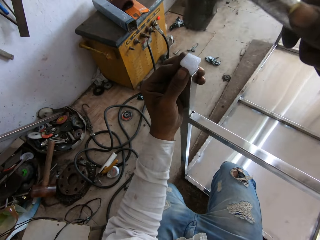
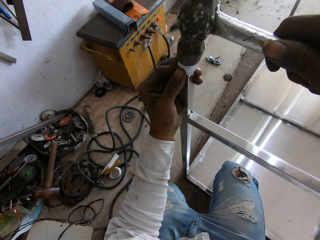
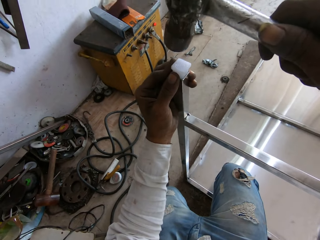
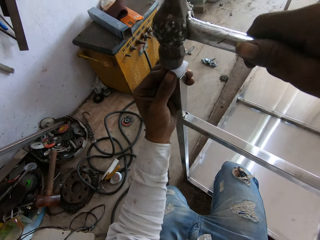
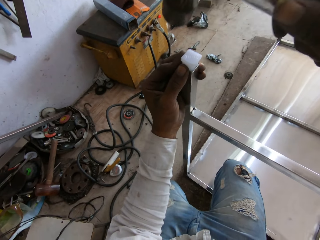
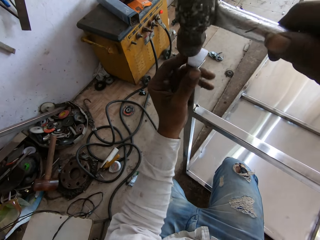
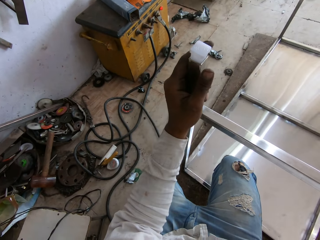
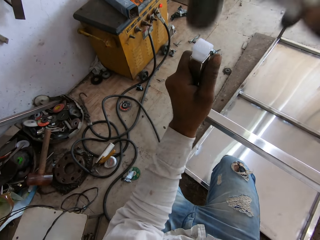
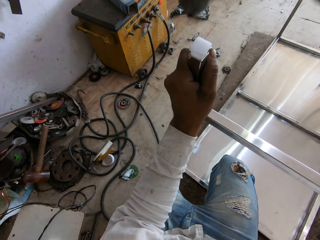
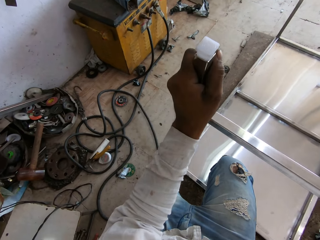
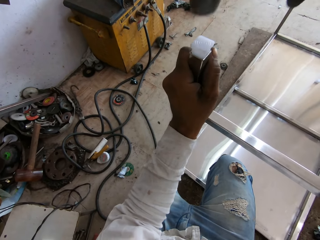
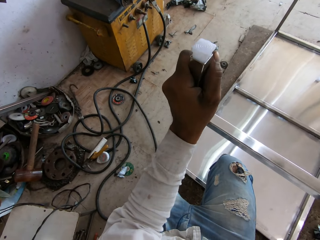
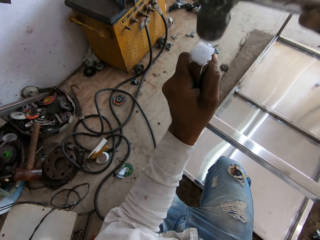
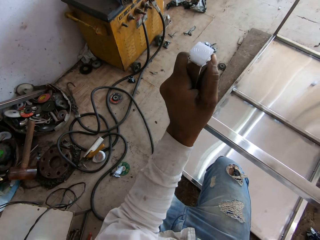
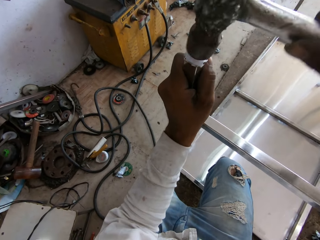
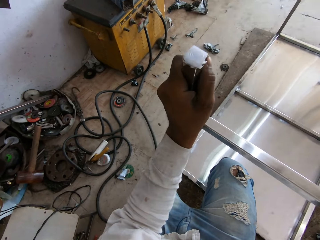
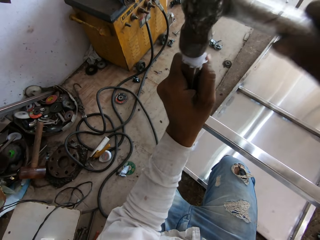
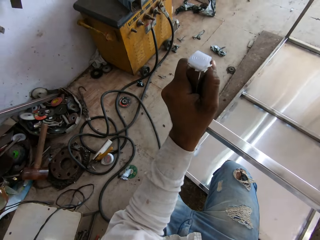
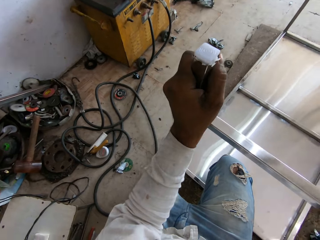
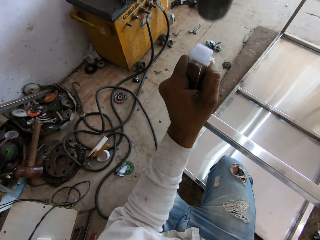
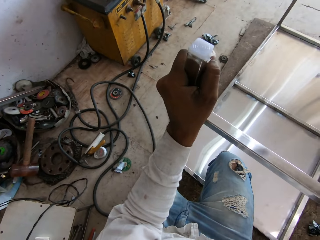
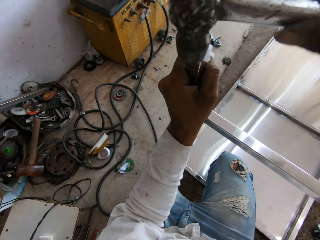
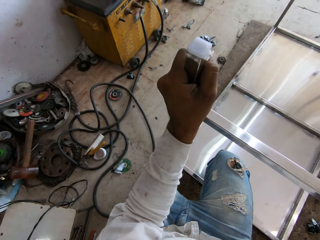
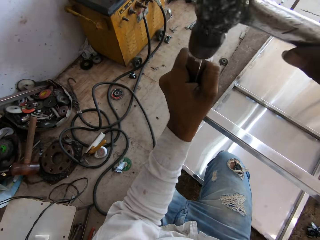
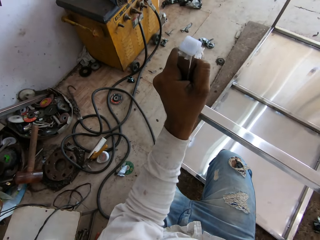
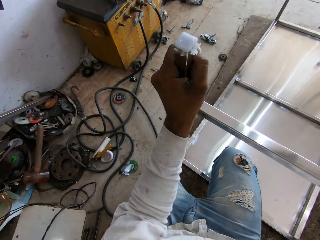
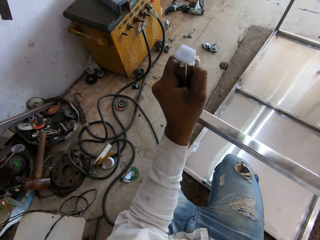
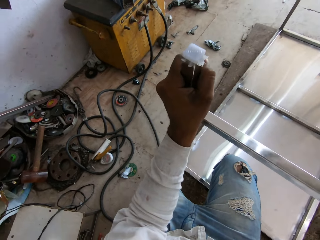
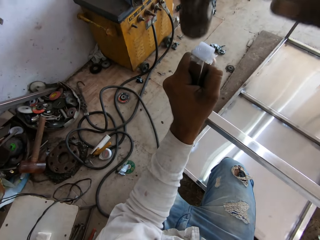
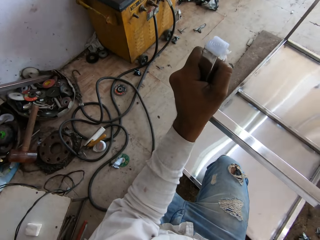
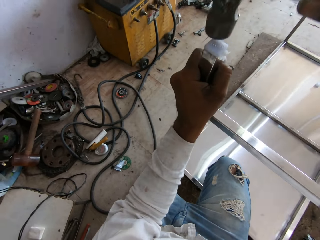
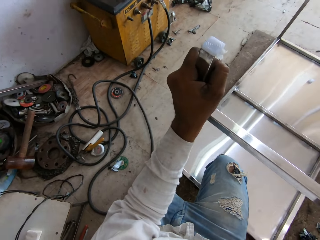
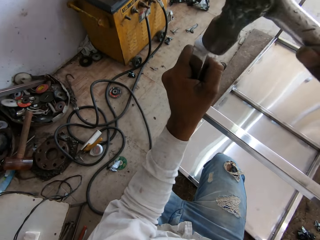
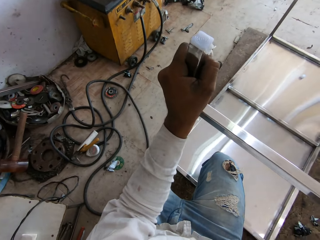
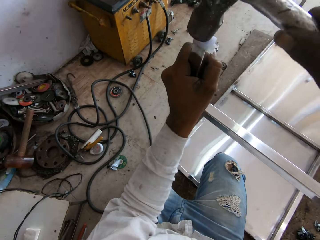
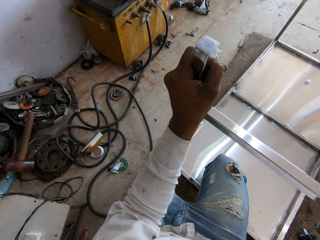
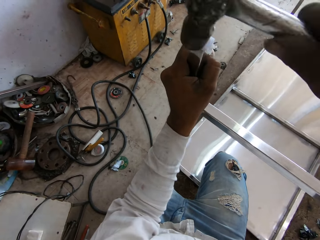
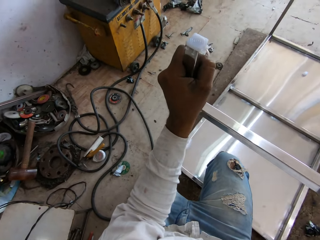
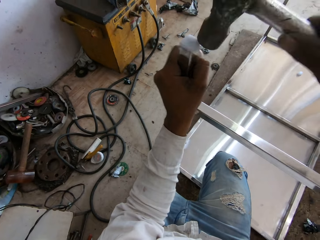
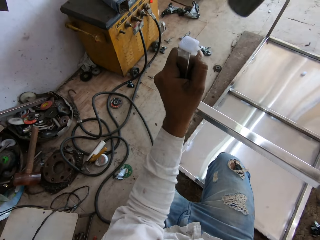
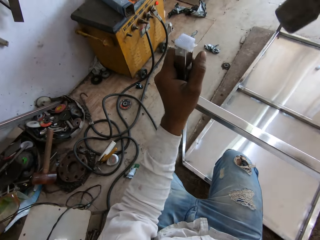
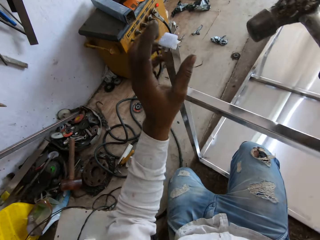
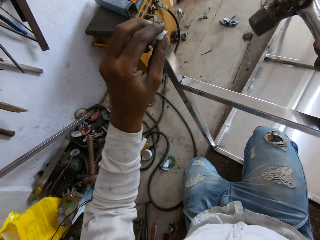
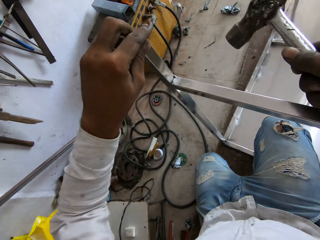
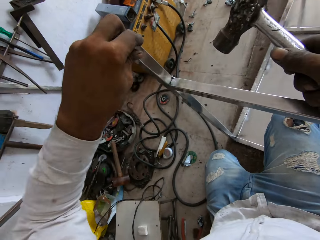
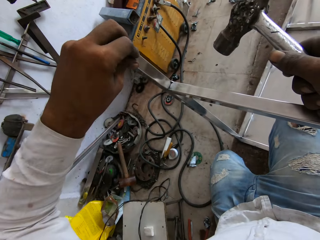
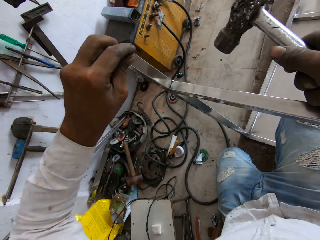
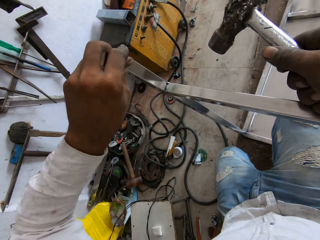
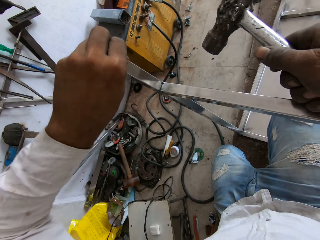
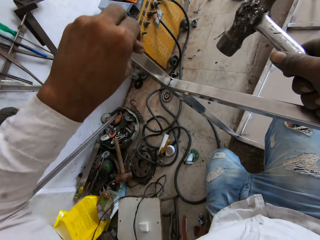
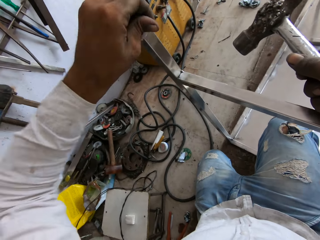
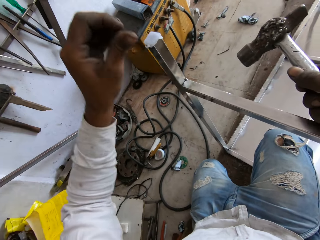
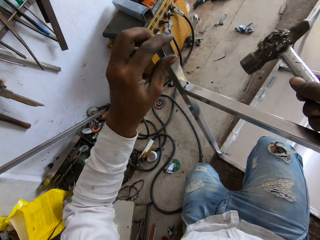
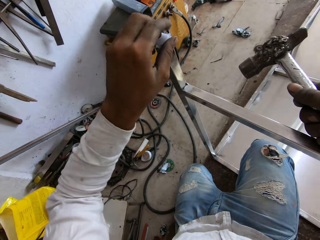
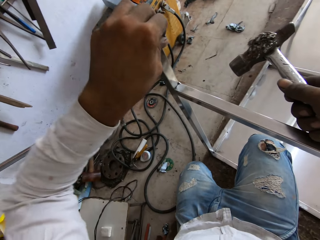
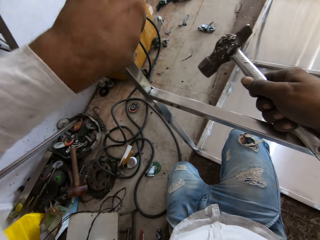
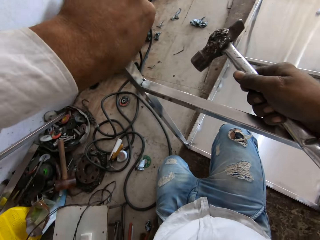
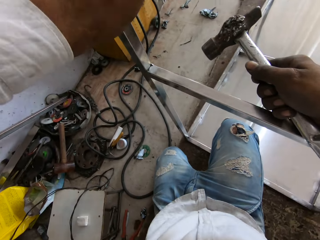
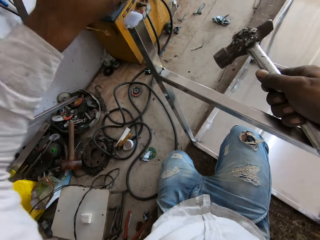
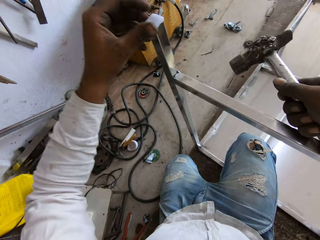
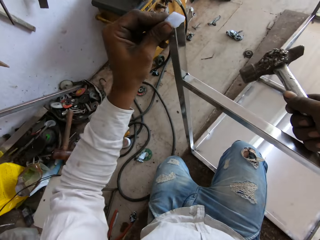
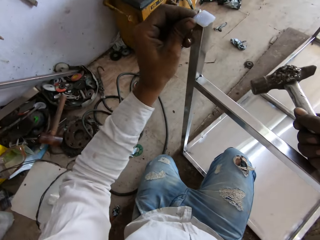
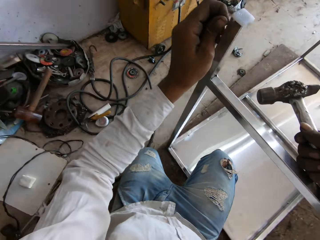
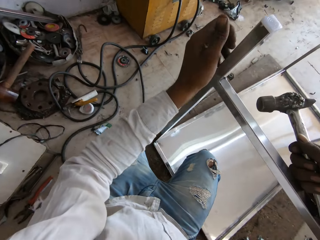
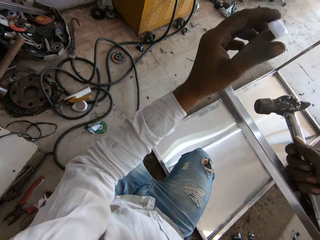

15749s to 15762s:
The camera wearer hits the leg end cap with the hammer. They remove plastic from the leg end cap.

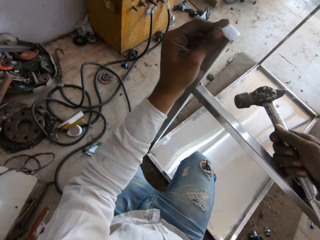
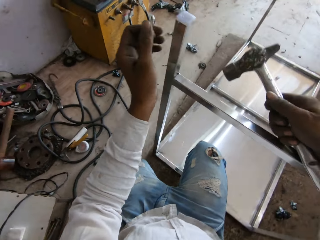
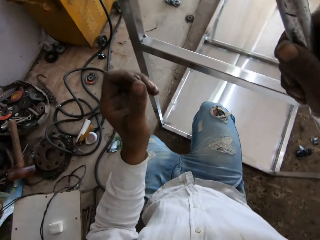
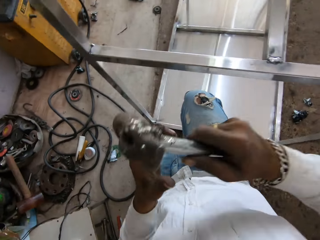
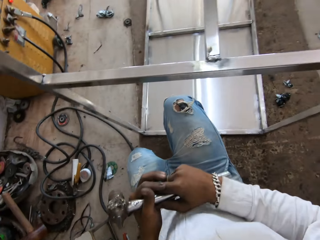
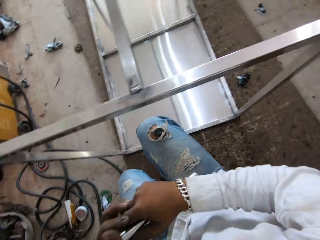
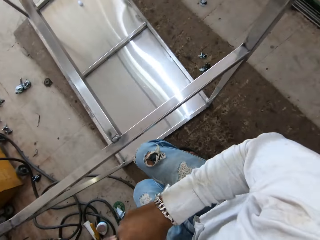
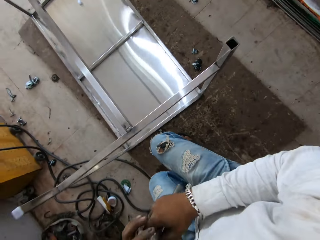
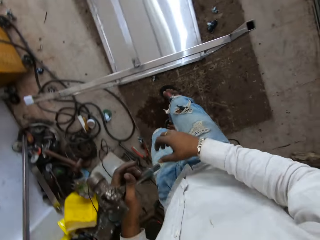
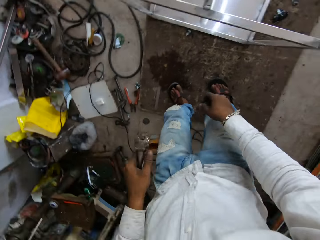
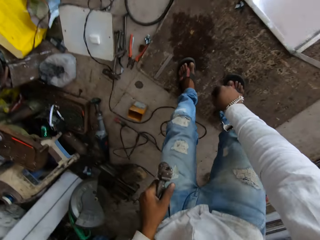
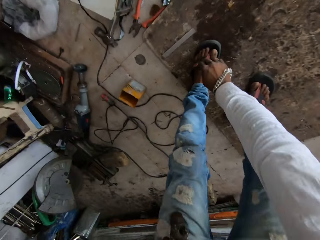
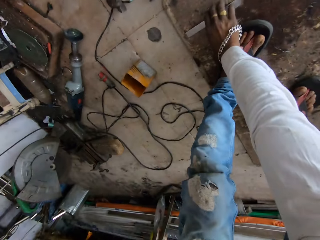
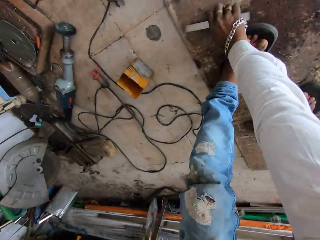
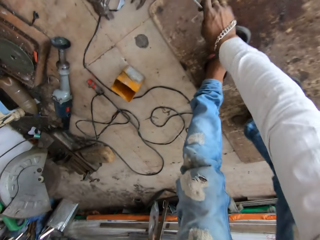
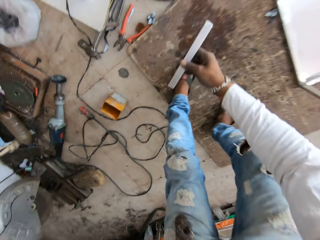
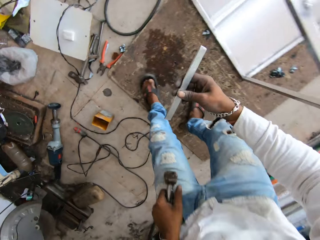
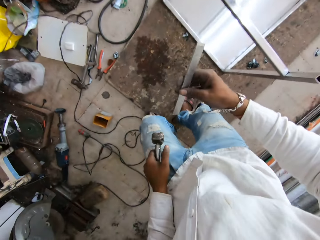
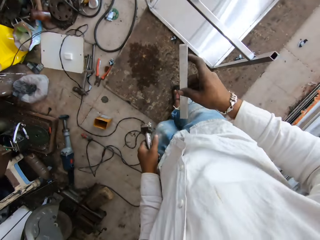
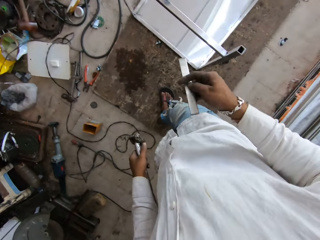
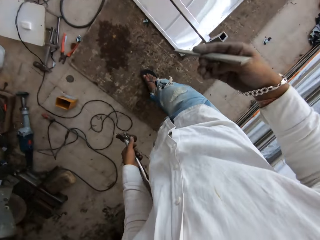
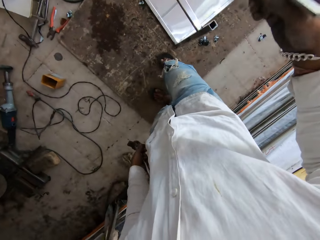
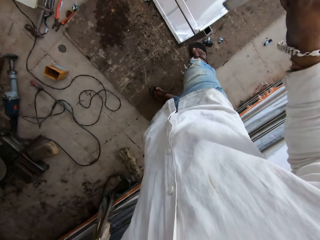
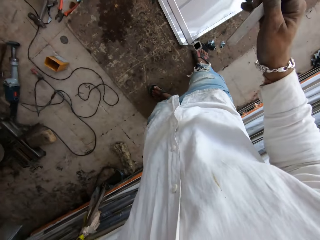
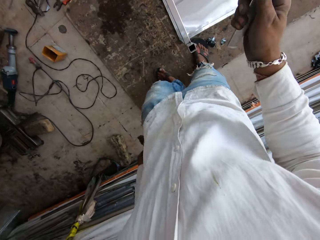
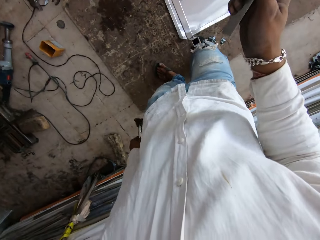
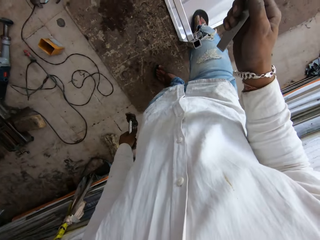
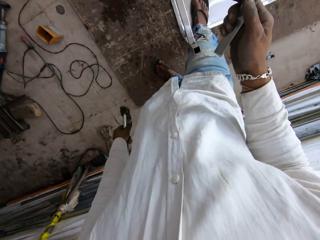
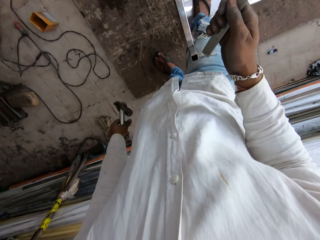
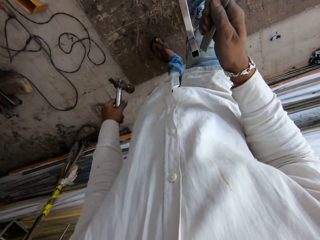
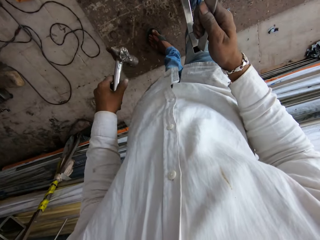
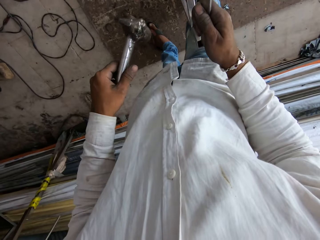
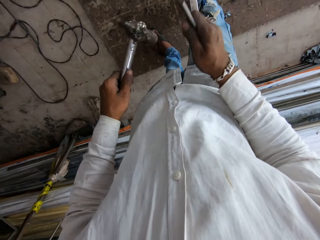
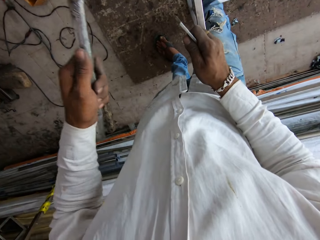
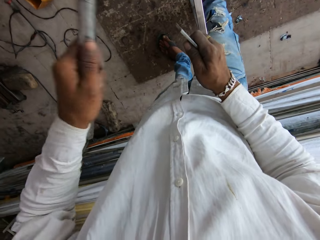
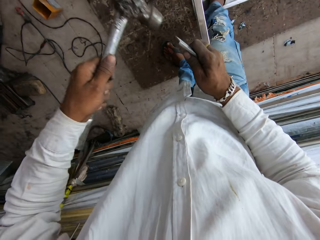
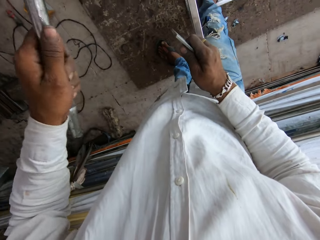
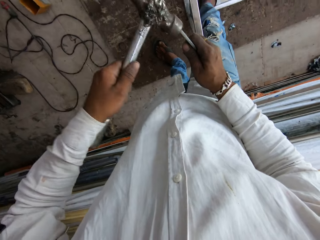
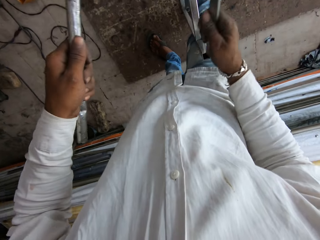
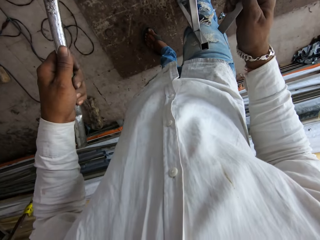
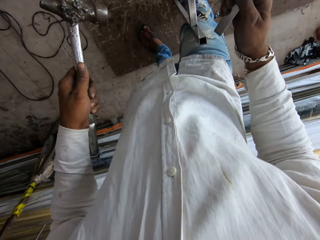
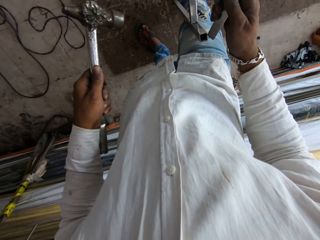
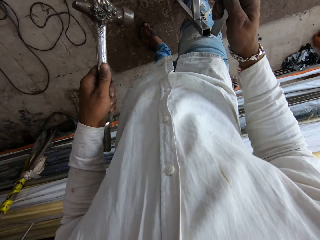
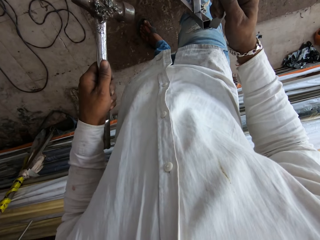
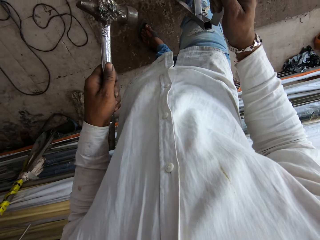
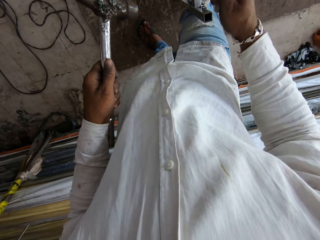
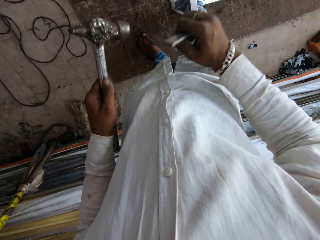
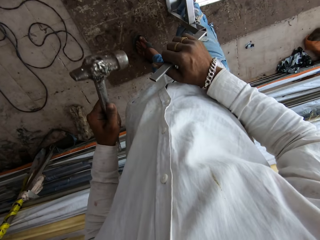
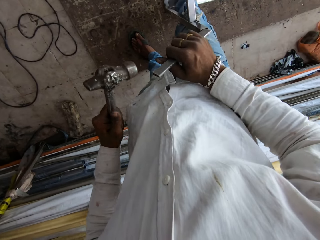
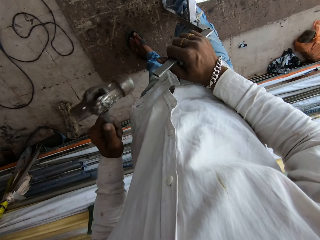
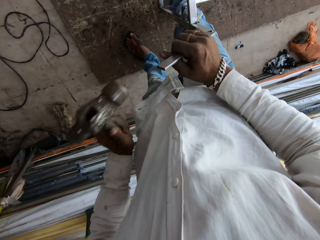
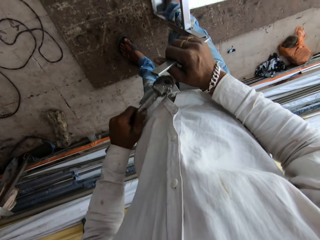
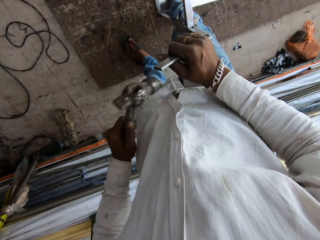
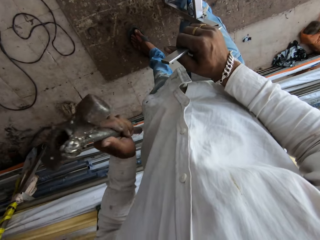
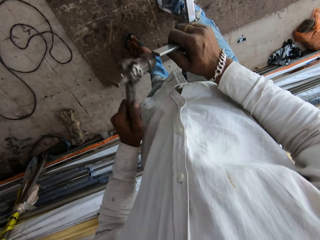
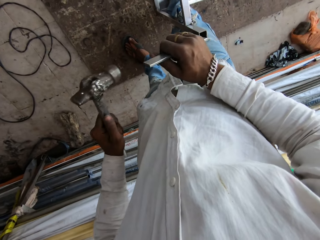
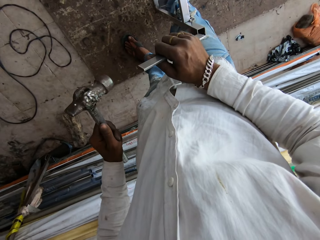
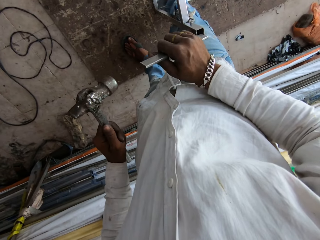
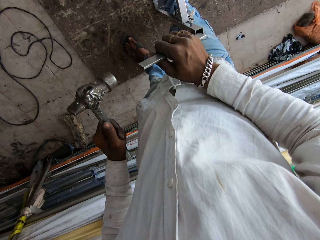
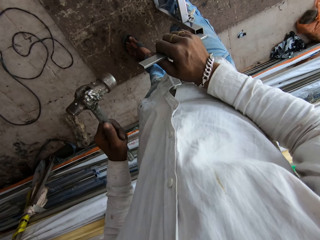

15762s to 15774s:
The camera wearer picks up the metal. They take a few steps, step on the table, put the metal on the table's leg and hit the metal with the hammer.
